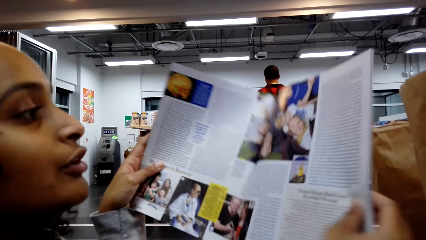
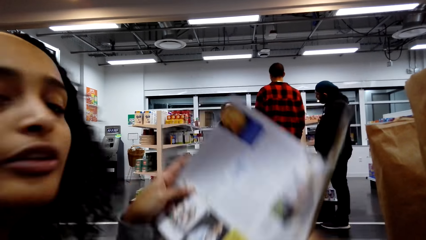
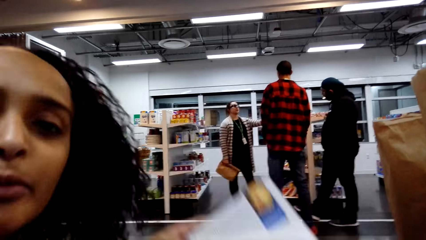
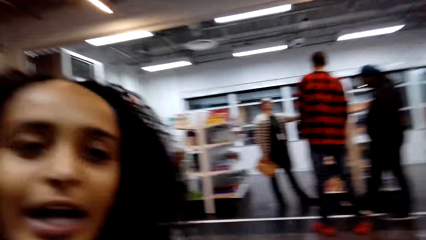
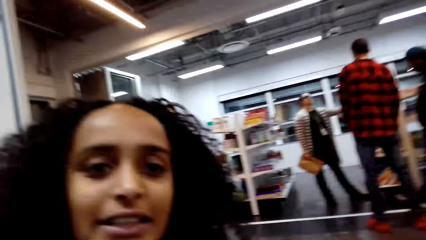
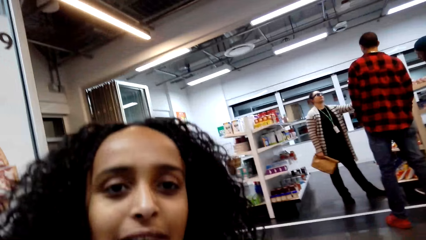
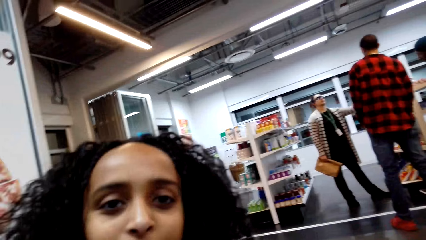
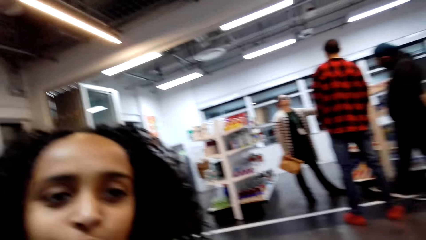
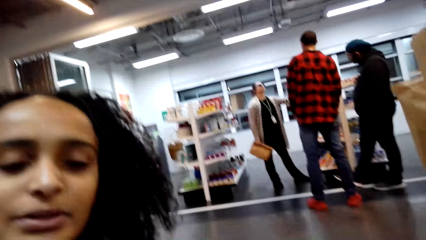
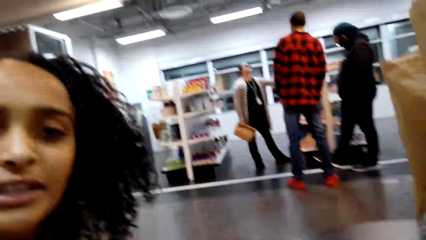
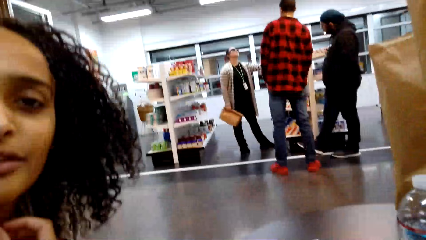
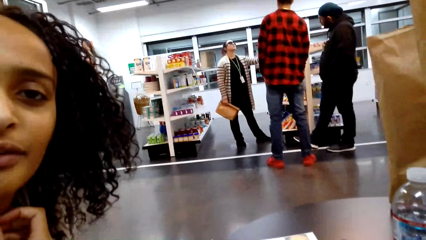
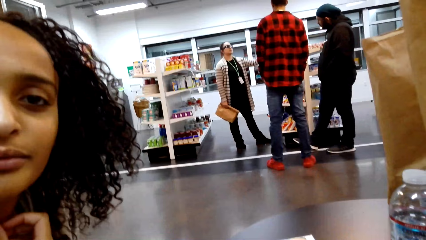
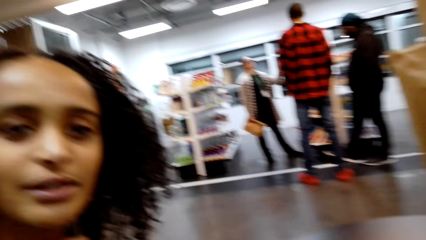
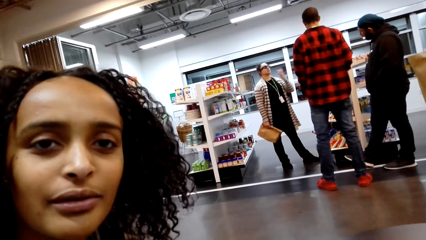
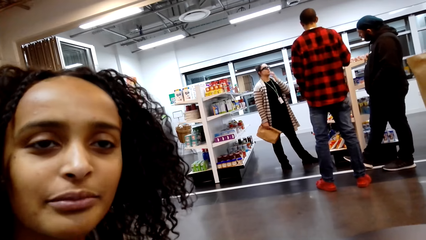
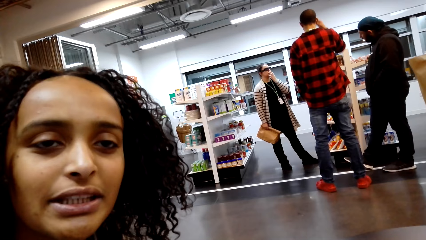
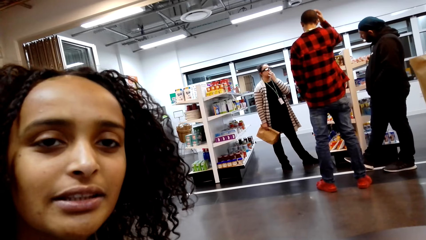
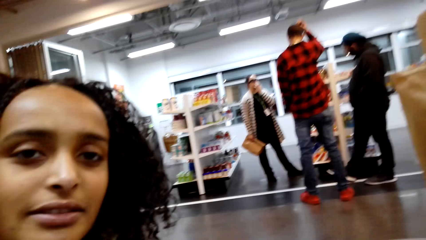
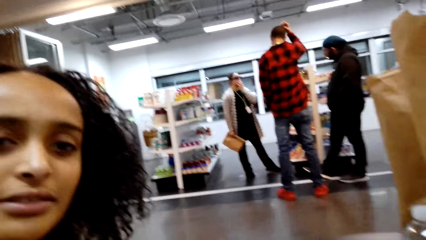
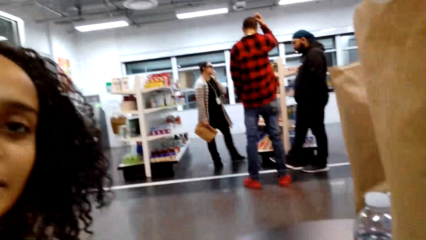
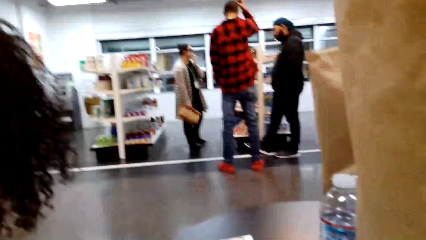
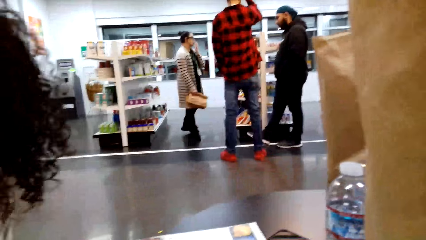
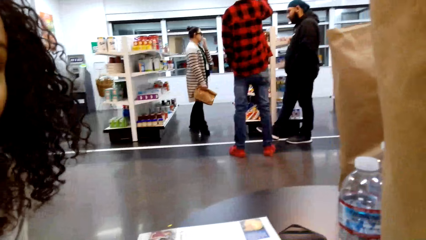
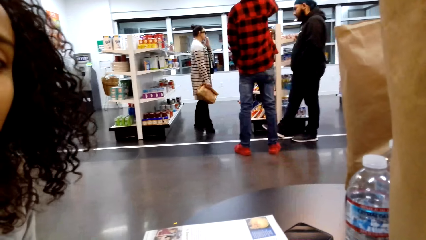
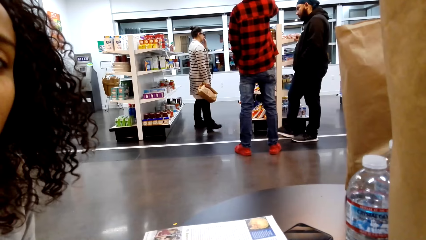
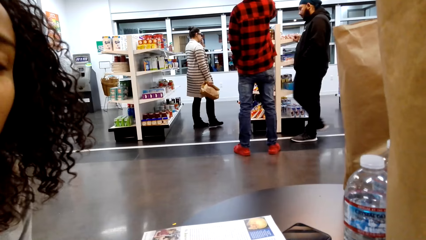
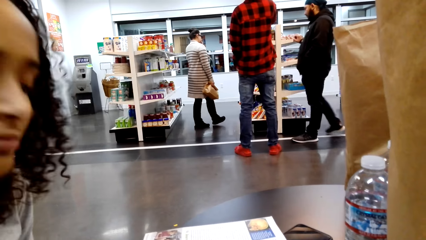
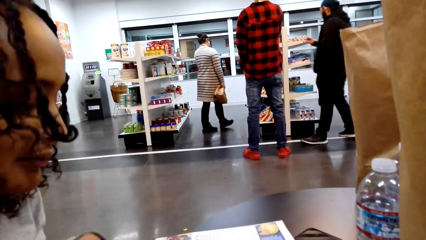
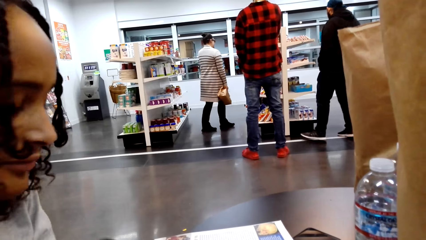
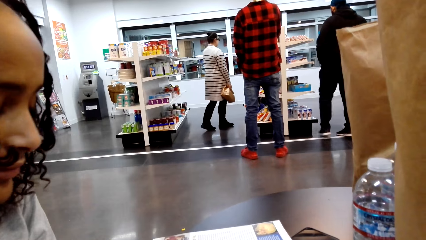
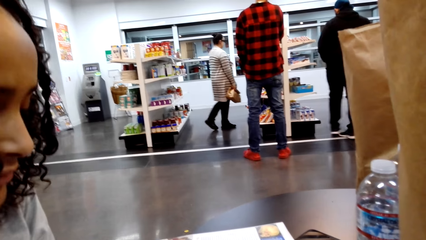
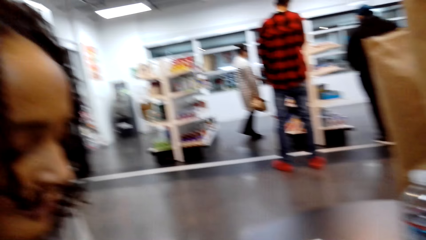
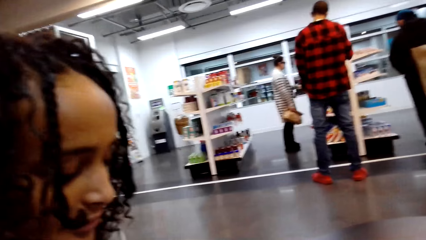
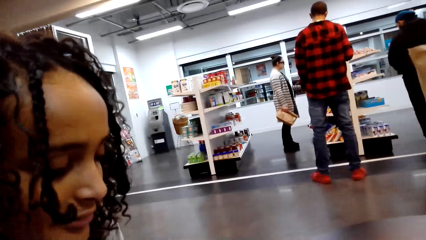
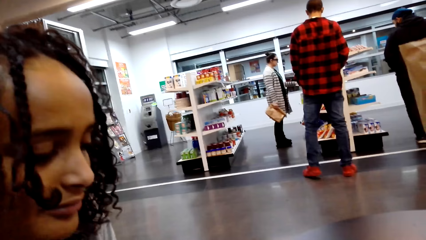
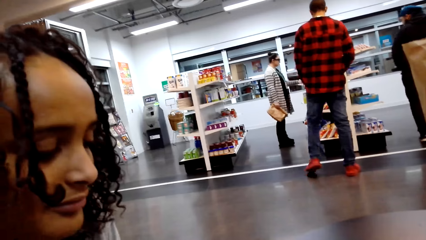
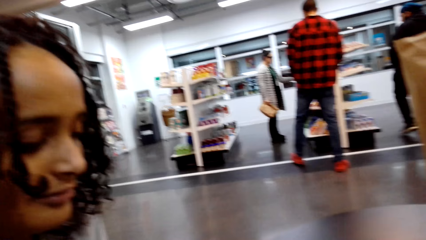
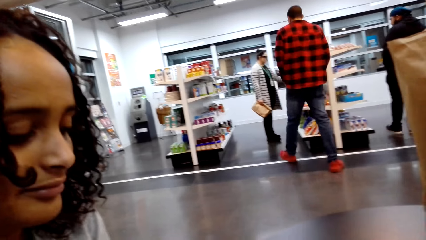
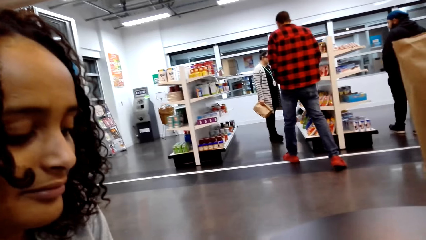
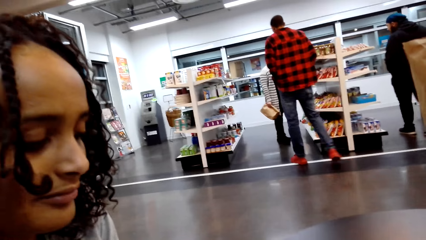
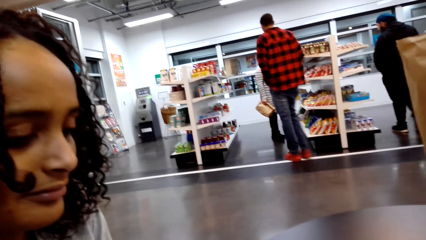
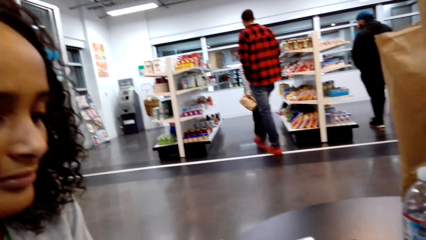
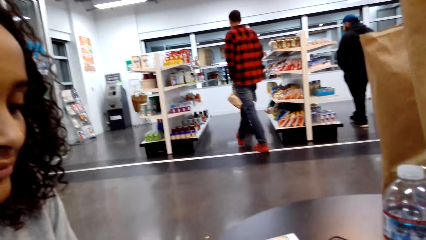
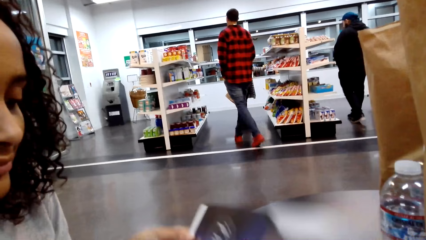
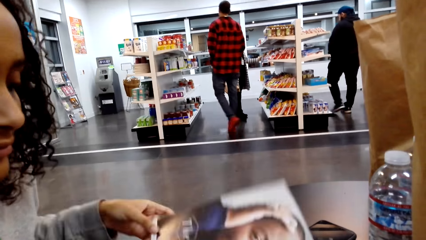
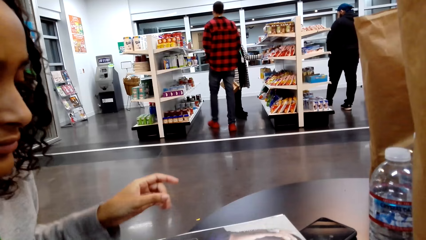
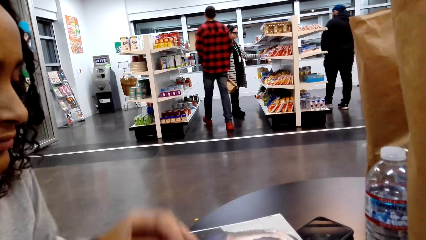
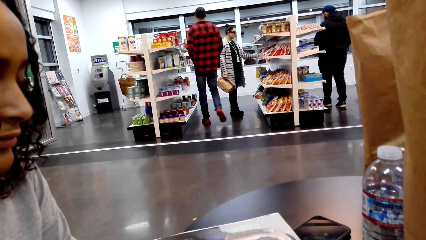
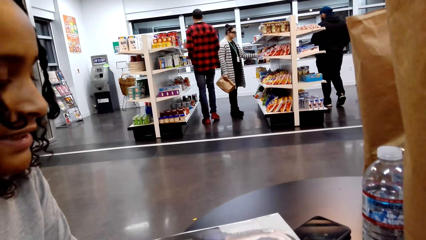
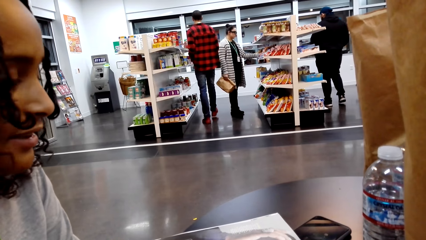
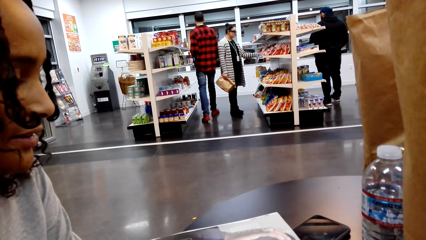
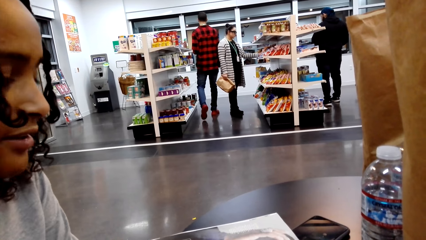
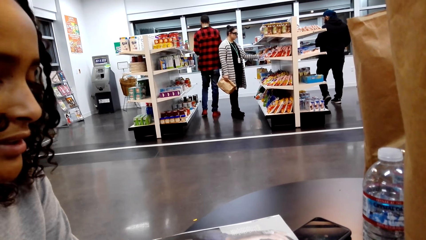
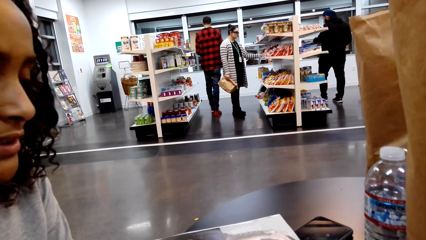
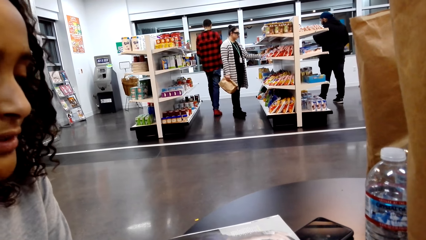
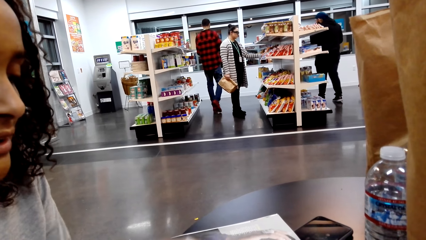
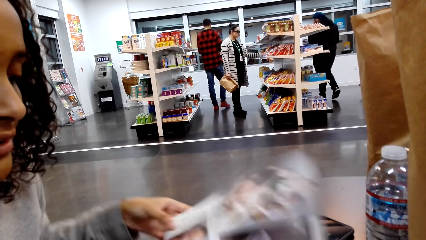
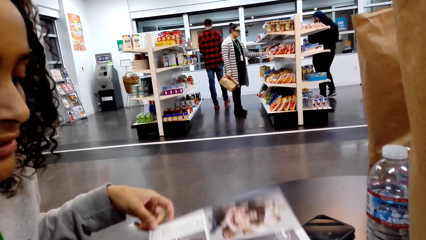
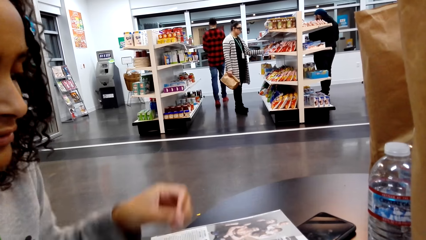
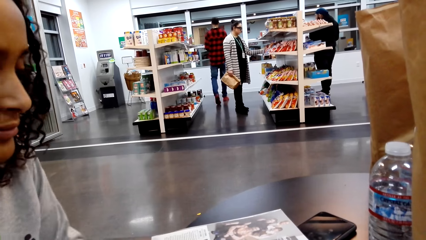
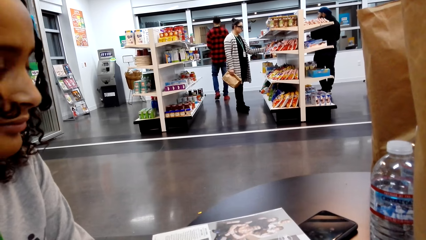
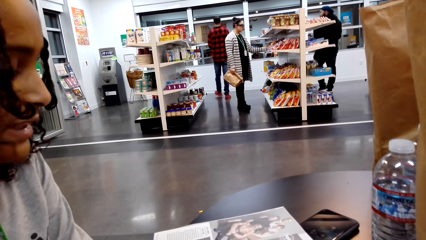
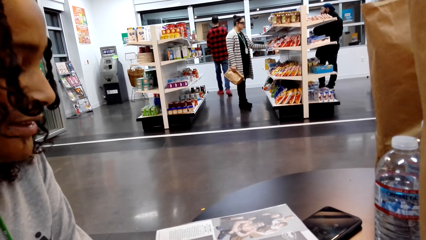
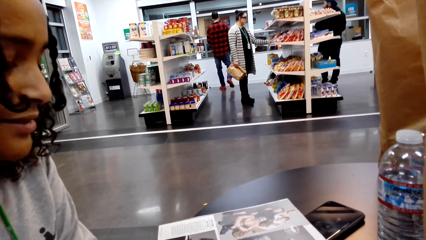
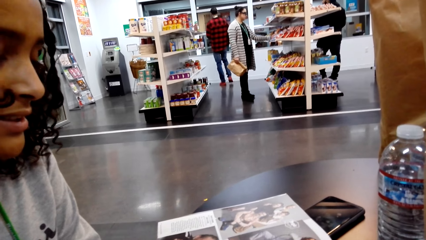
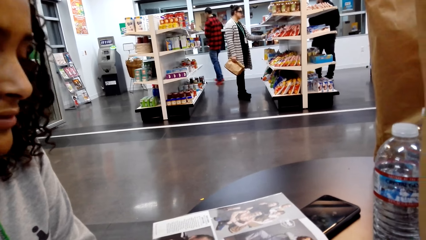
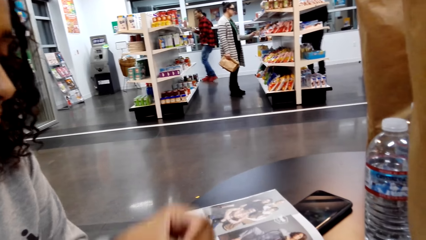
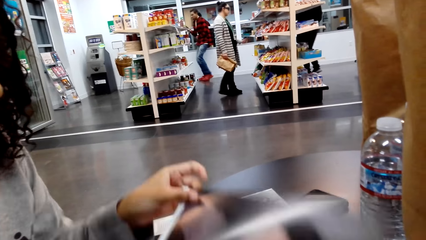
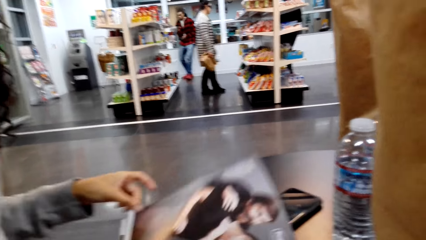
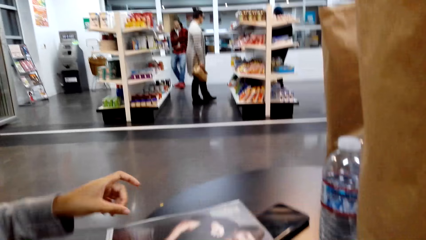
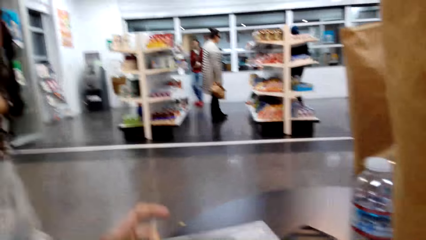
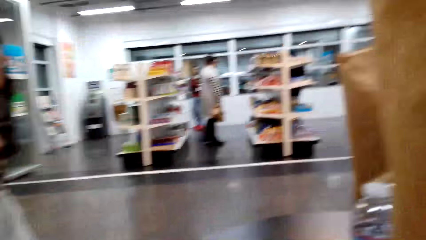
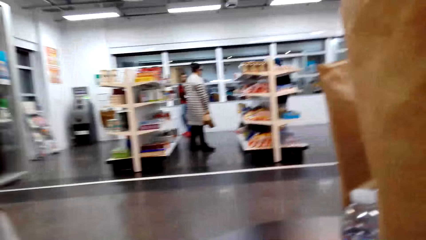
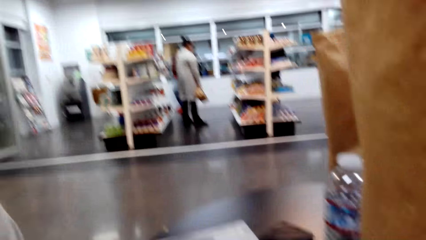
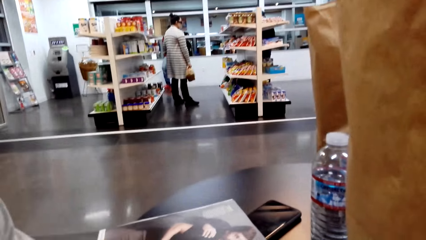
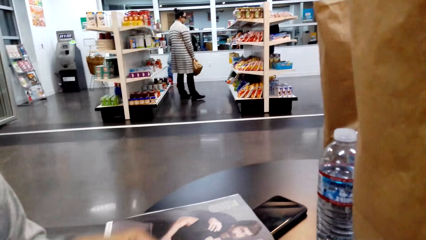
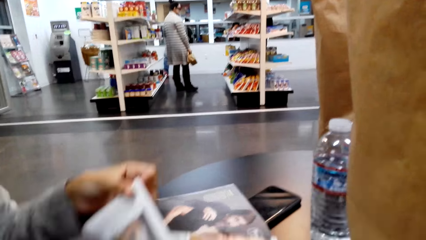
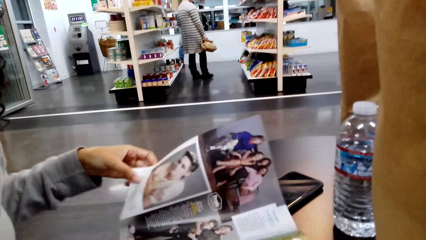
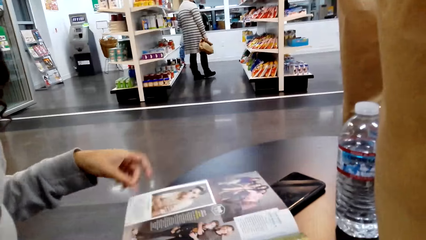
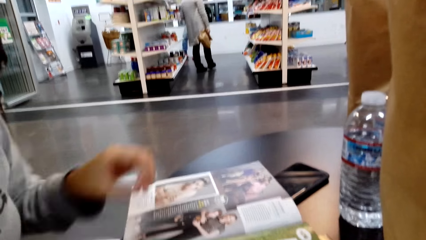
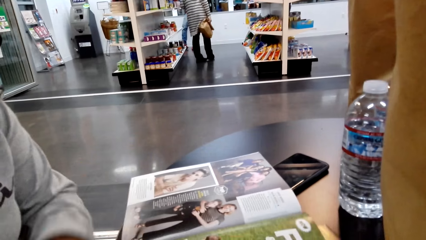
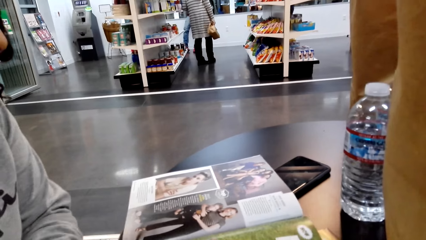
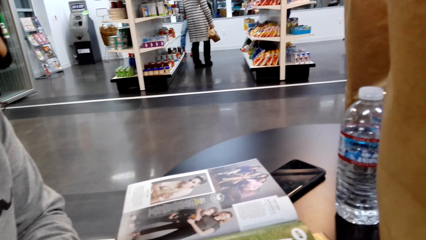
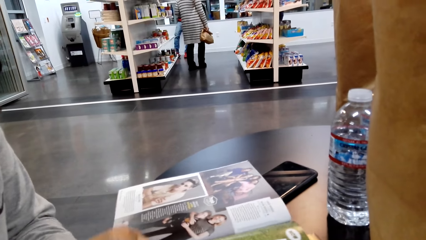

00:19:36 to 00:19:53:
A lady lowers the magazine and speaks with gestures. The camera wearer talks. The lady opens the magazine pages.
